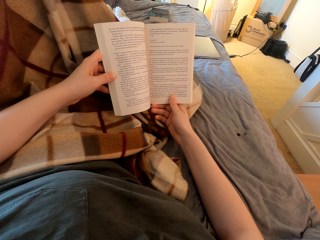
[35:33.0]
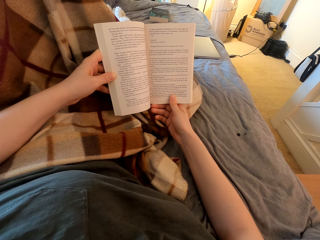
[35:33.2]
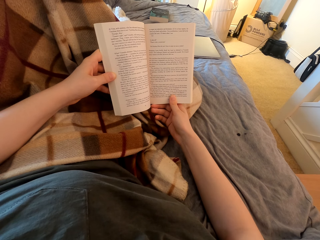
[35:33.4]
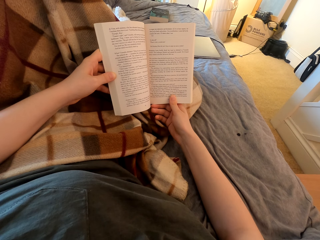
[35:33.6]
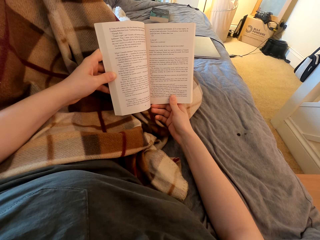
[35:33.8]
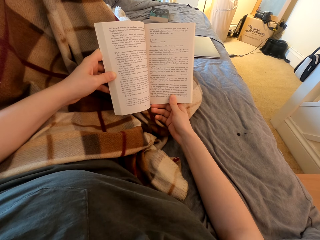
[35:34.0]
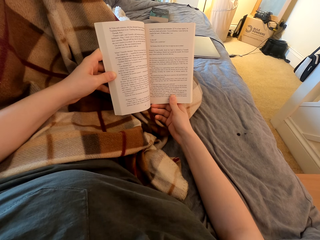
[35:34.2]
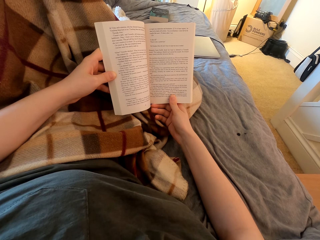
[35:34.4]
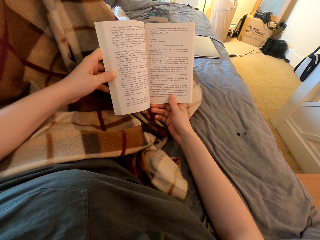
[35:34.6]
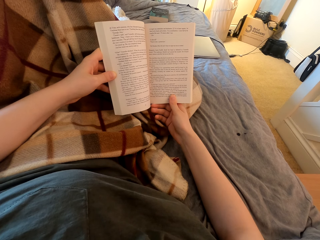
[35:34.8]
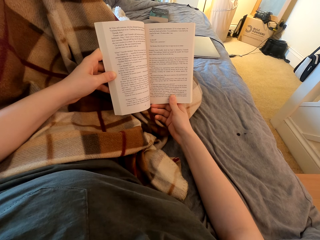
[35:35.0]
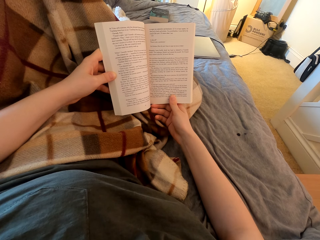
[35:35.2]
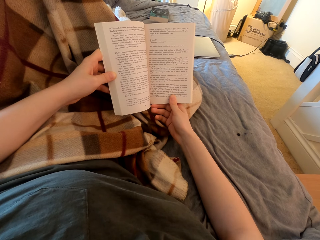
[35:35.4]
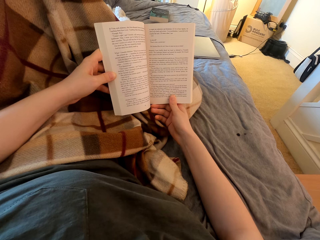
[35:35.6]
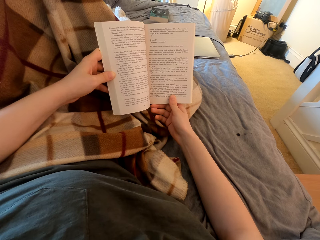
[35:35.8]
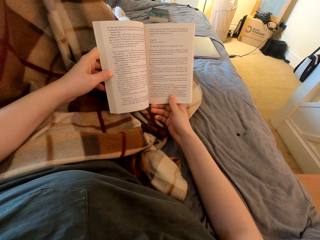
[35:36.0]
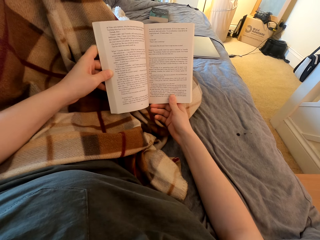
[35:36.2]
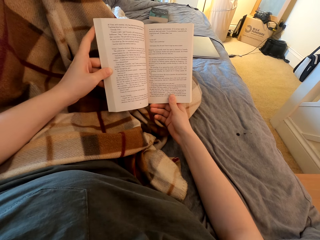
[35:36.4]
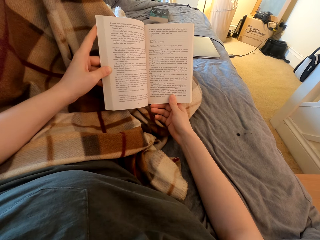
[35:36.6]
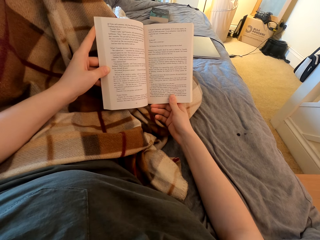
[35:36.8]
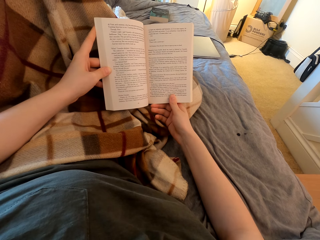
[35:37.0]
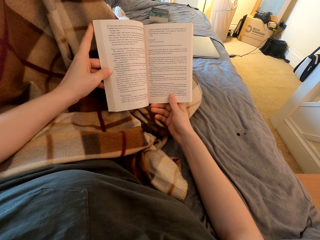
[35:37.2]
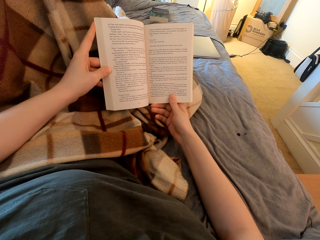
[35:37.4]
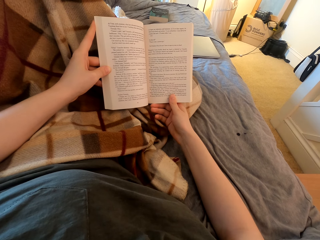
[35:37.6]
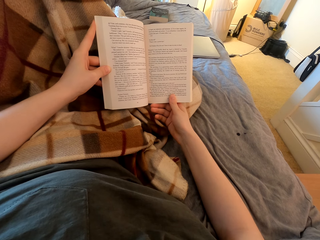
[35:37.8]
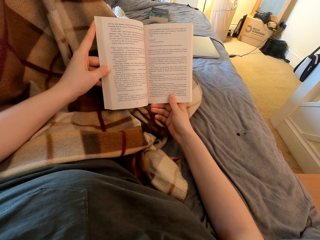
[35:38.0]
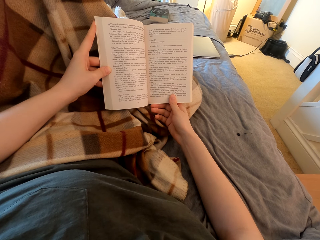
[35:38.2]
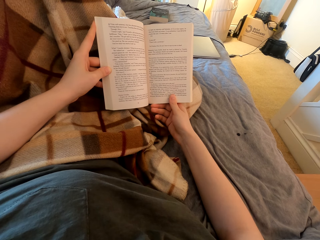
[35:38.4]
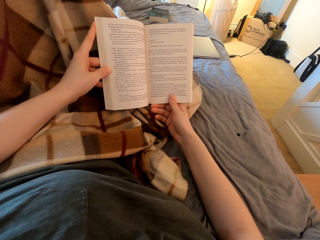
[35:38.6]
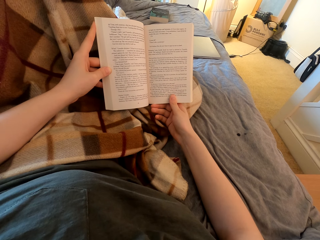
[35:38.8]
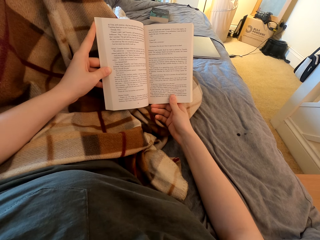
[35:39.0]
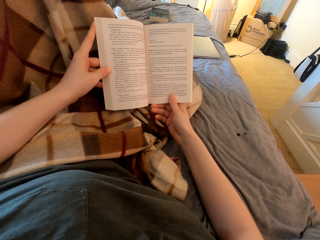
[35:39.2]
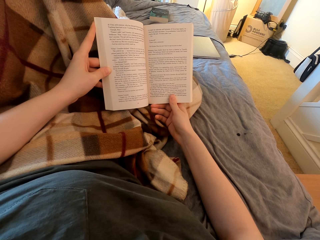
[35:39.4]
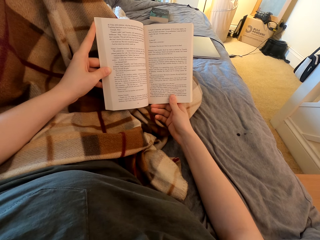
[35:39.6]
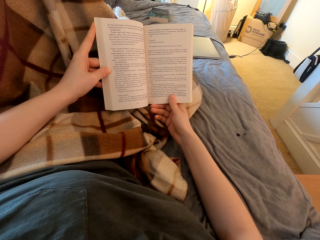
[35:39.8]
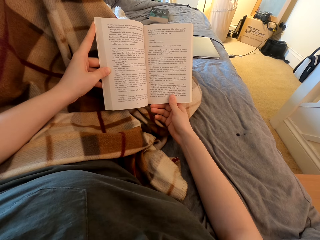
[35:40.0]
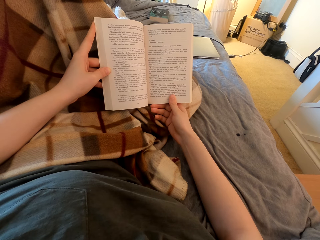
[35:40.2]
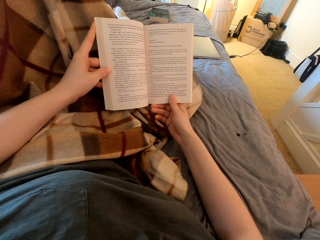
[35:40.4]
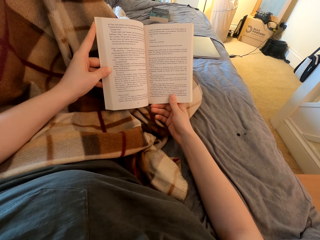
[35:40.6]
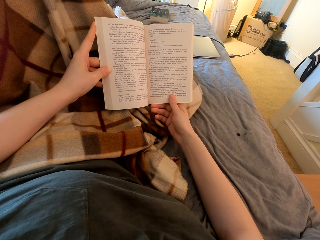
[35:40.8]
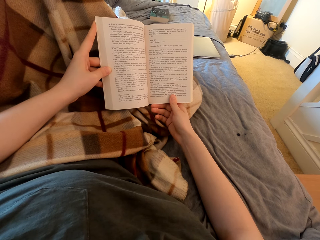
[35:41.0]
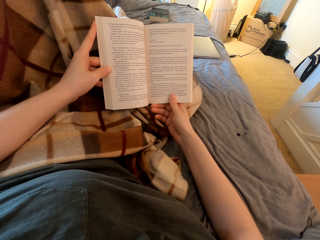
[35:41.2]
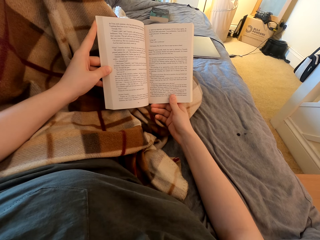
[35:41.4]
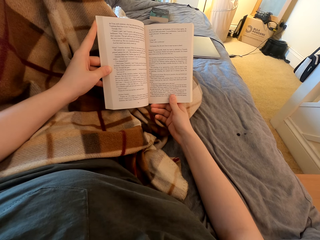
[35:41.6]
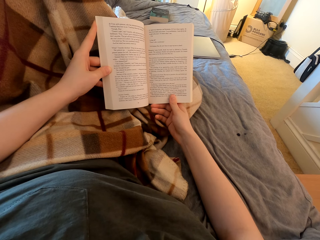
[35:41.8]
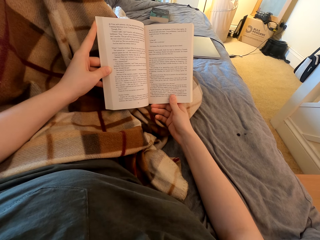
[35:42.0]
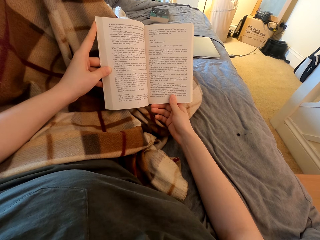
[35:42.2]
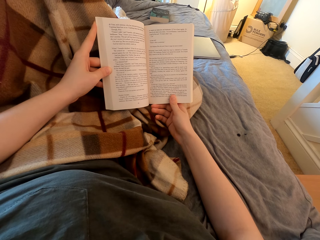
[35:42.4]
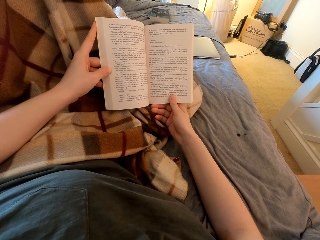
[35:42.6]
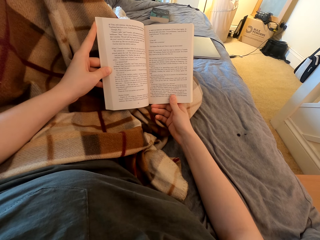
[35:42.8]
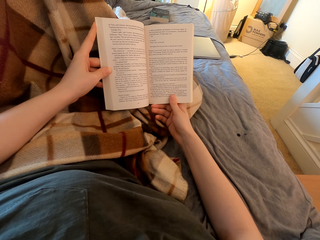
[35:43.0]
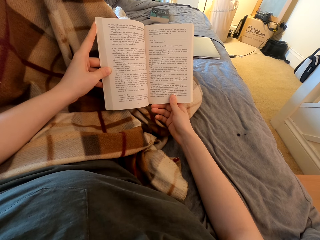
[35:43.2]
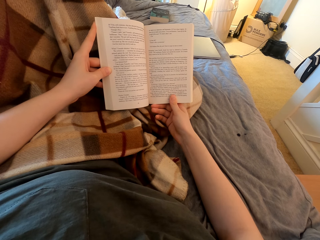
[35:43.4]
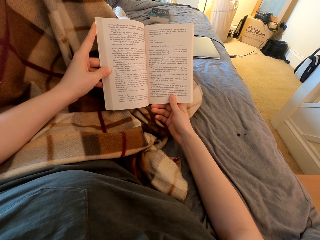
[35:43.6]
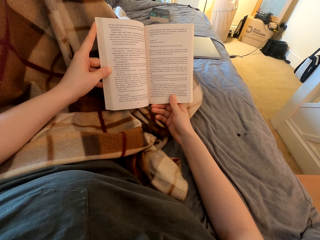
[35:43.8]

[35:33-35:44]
The camera wearer touches a book. They read the book.

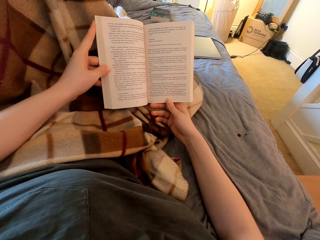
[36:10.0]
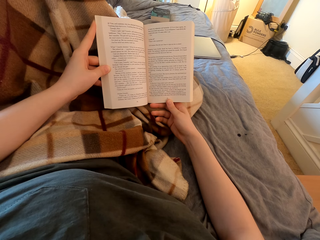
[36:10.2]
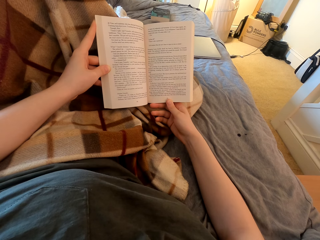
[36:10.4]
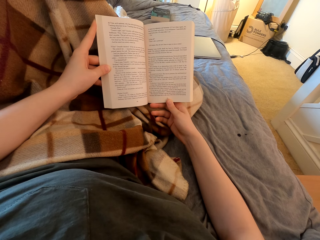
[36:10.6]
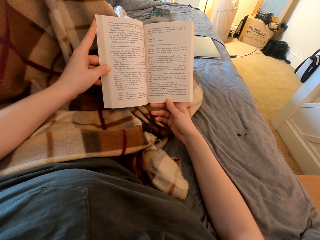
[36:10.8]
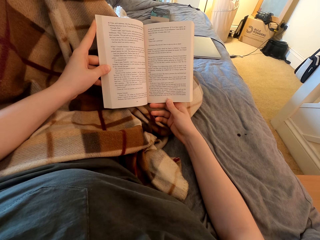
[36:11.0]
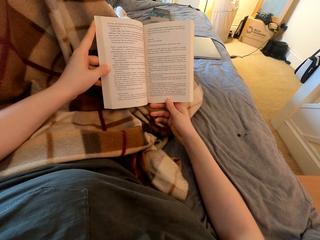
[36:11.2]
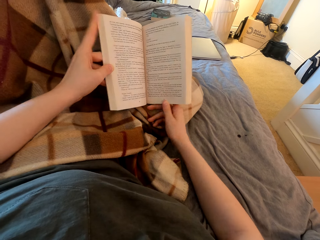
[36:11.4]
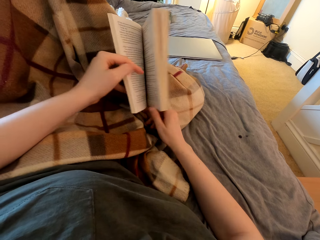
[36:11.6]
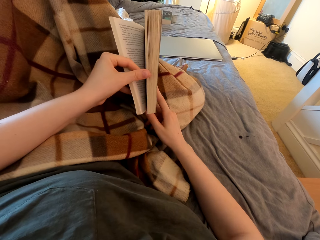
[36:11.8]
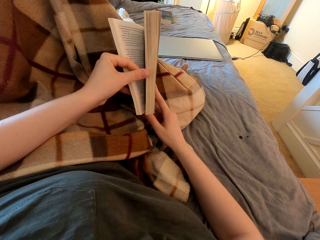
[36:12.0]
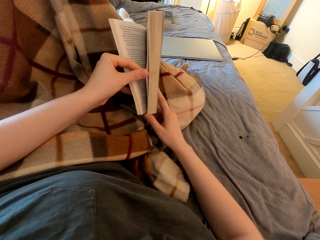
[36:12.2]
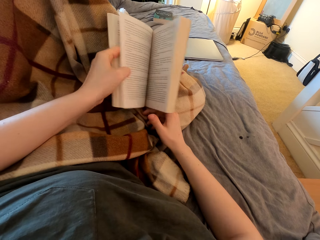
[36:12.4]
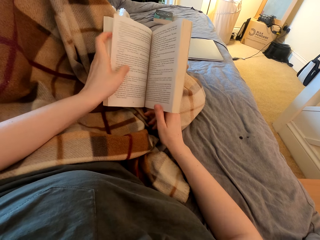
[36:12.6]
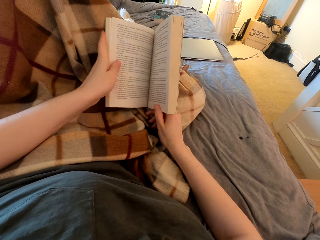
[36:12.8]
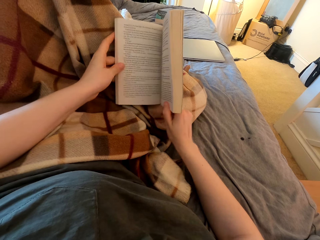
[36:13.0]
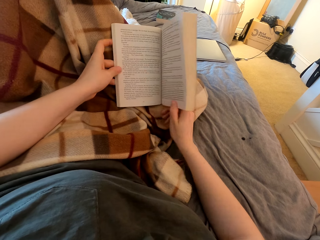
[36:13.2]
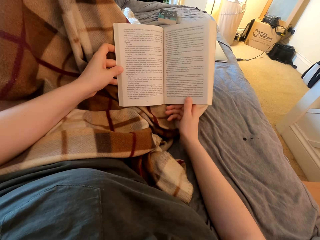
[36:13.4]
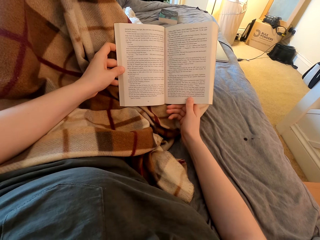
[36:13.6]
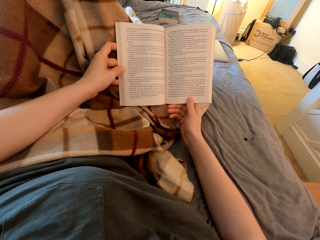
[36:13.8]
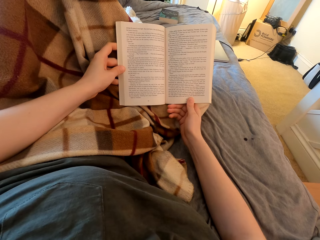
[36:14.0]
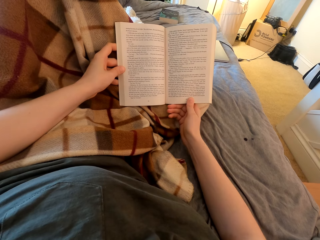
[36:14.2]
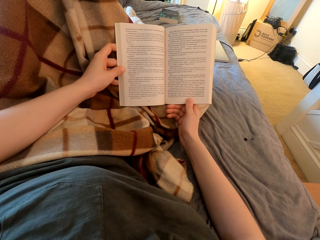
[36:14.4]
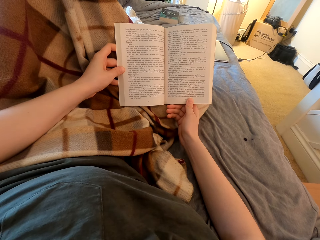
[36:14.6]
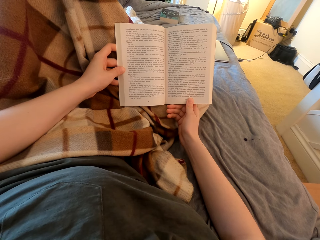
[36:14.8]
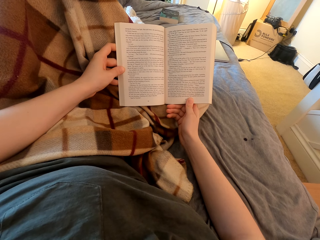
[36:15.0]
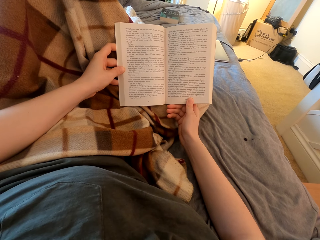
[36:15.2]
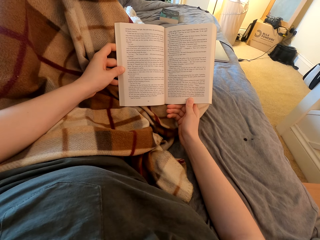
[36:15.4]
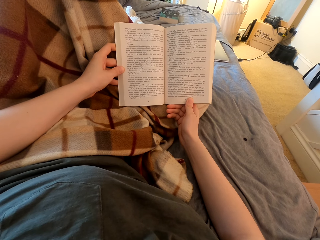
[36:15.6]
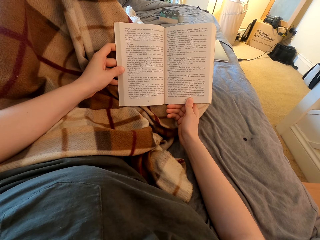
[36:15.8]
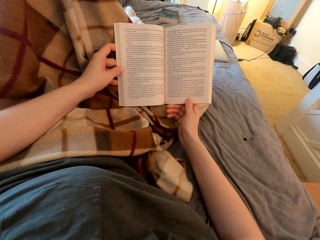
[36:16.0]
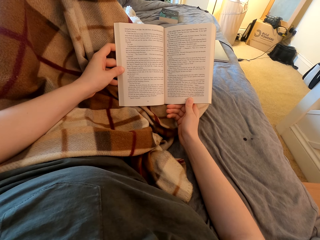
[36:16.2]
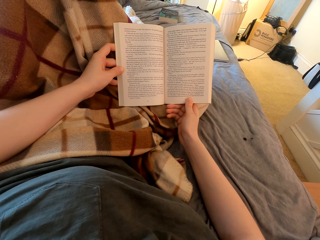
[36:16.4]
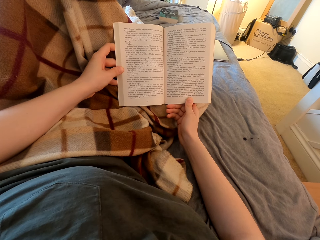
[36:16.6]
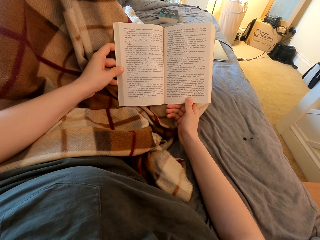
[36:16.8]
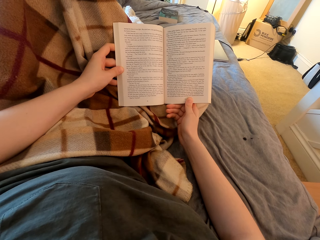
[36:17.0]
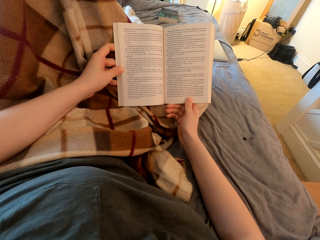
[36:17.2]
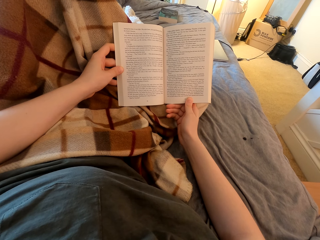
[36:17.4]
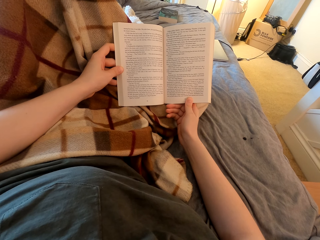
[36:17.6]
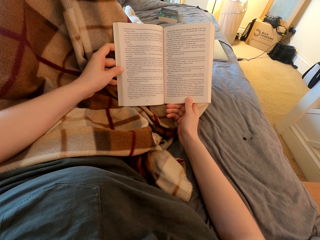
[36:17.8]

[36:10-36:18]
The camera wearer opens the page.

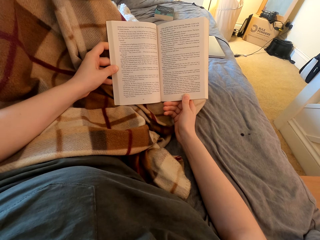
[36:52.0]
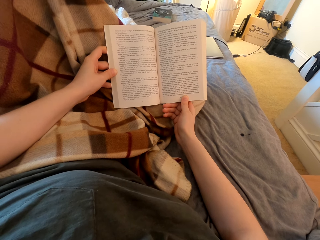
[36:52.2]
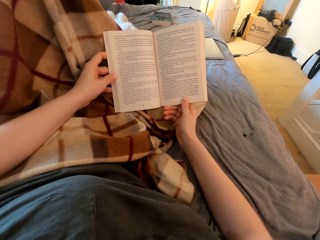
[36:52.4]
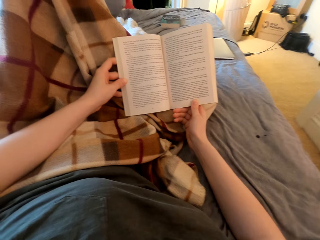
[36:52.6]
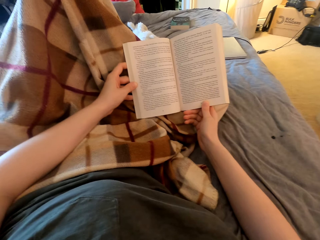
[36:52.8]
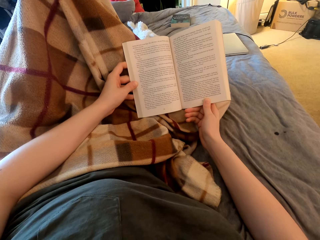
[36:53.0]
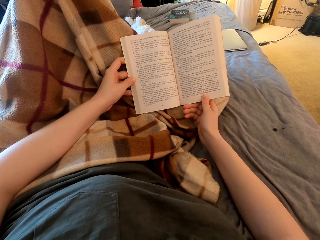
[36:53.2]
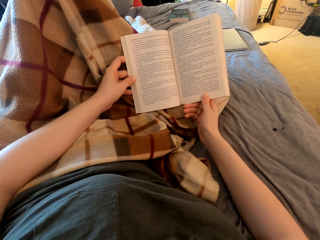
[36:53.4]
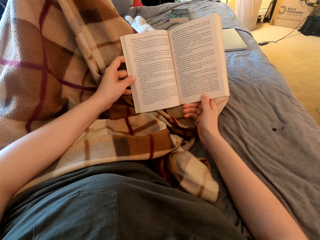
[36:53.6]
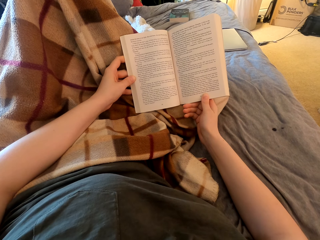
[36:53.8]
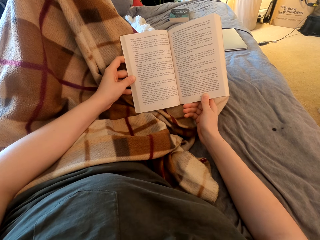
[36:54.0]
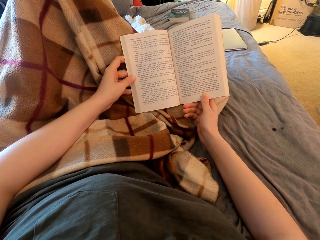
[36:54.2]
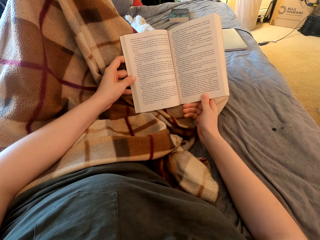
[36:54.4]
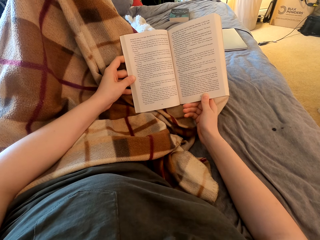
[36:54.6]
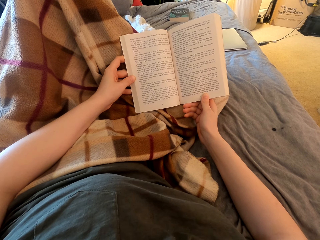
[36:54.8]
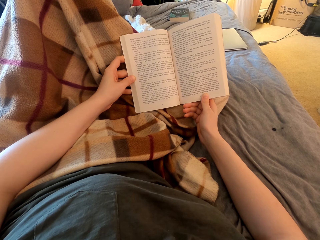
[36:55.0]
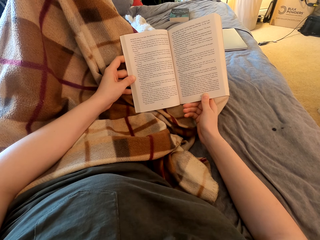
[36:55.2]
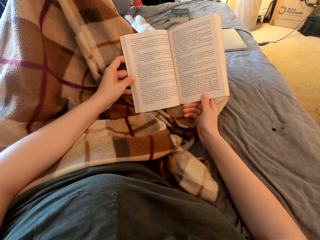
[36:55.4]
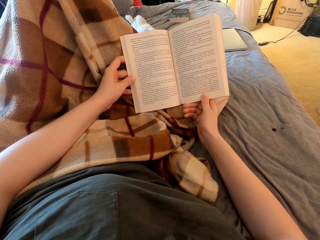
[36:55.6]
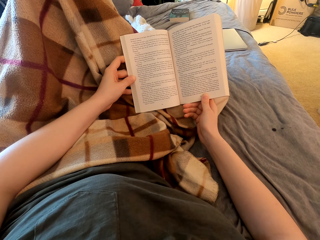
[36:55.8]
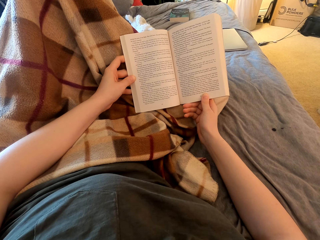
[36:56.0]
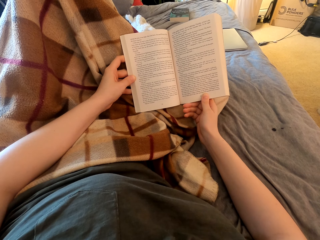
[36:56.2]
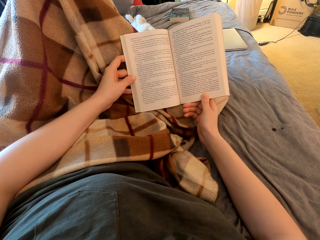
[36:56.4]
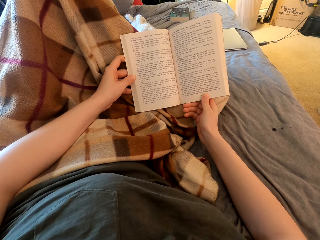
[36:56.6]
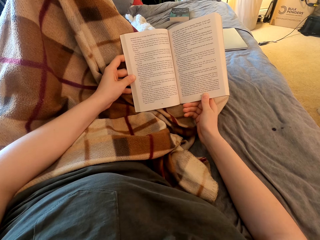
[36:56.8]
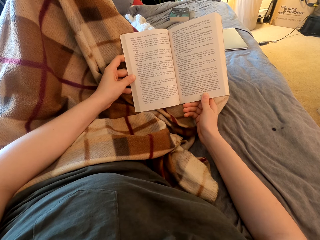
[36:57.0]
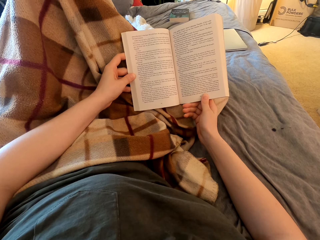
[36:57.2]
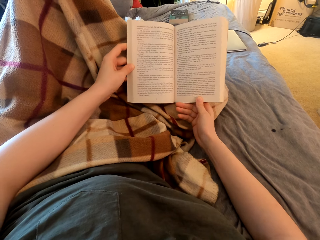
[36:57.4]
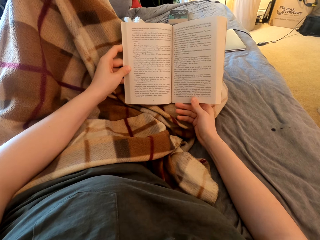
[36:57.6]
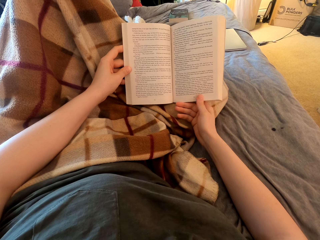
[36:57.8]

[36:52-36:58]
The camera wearer moves around. They read a book.
